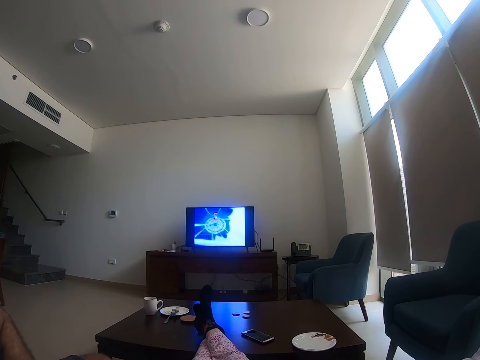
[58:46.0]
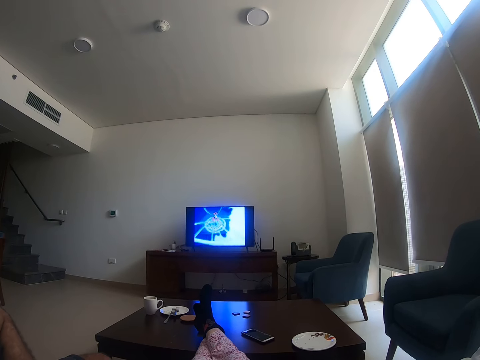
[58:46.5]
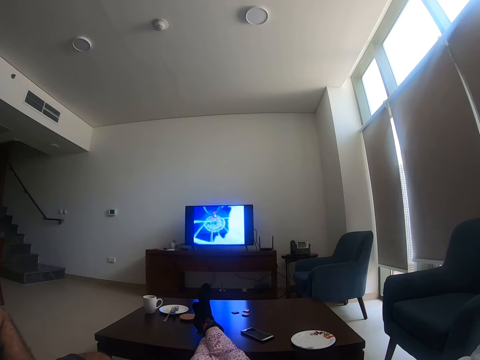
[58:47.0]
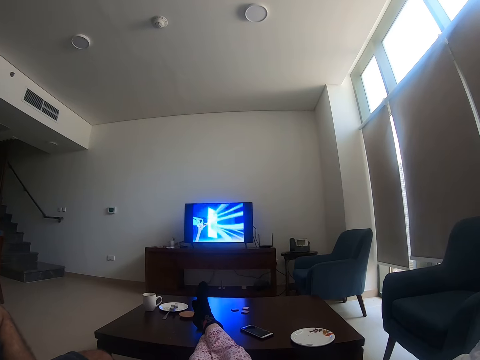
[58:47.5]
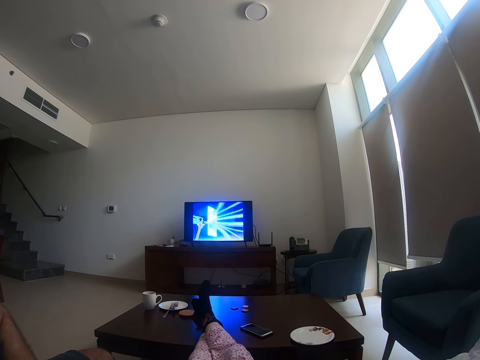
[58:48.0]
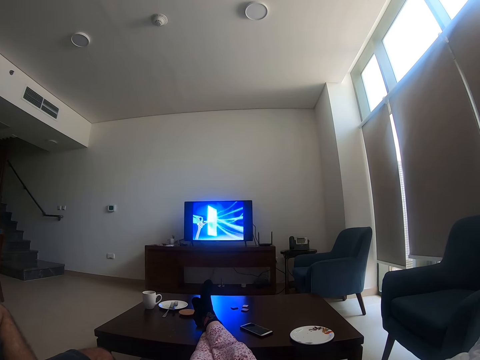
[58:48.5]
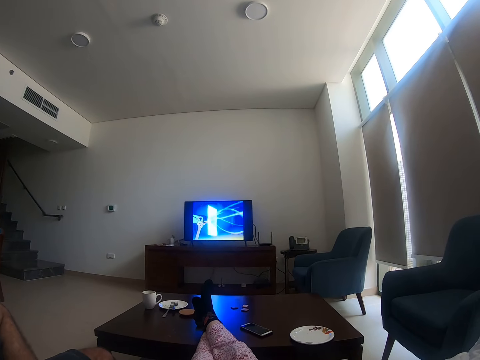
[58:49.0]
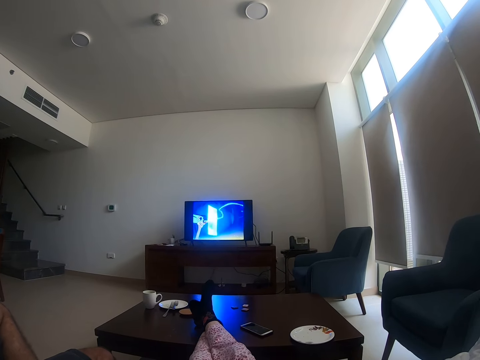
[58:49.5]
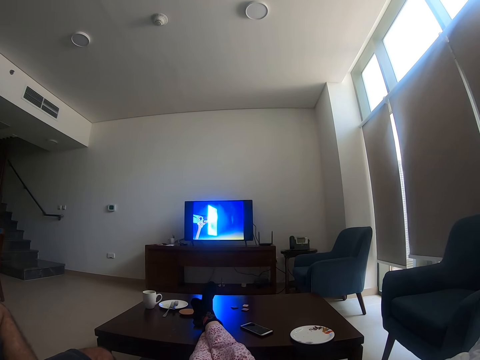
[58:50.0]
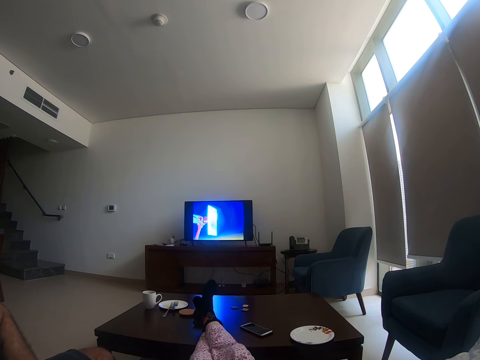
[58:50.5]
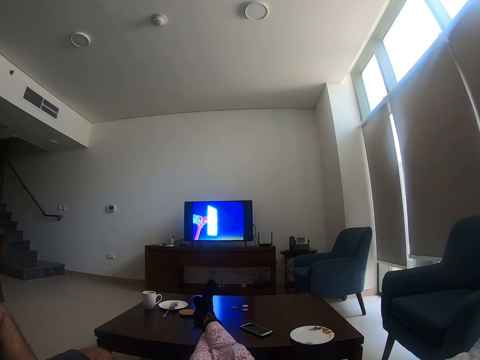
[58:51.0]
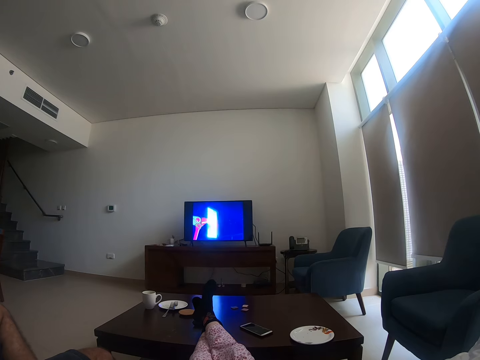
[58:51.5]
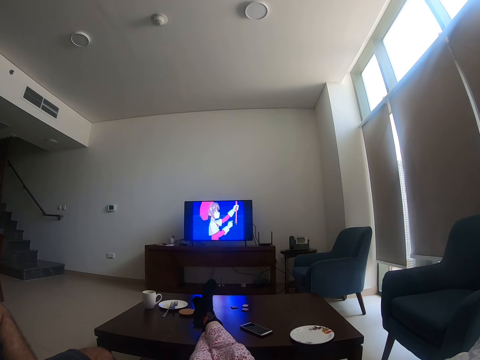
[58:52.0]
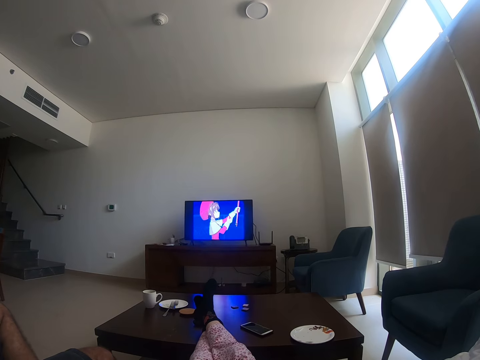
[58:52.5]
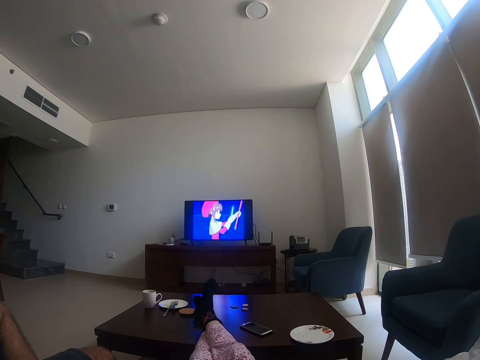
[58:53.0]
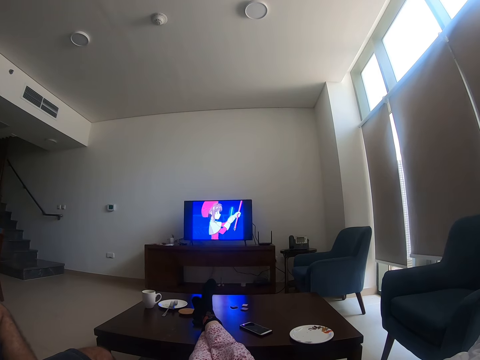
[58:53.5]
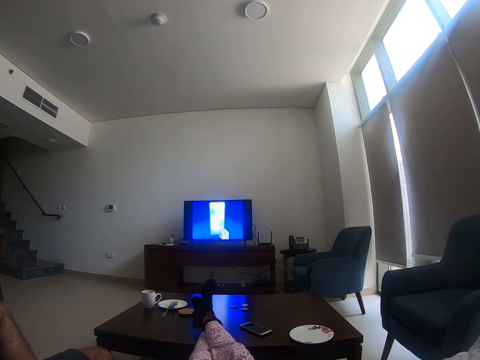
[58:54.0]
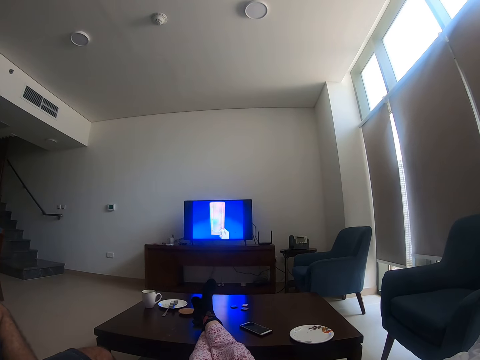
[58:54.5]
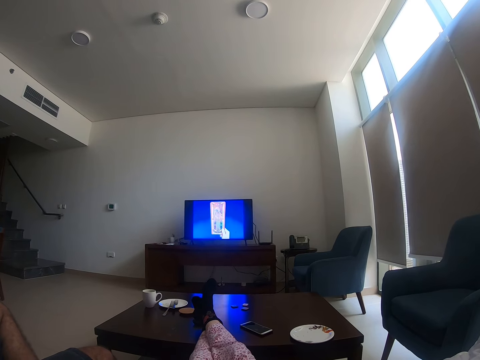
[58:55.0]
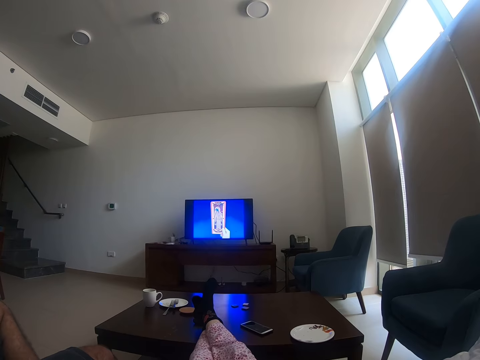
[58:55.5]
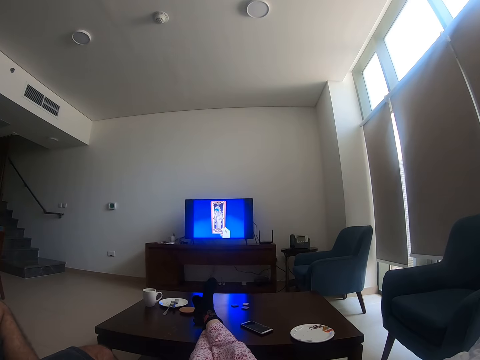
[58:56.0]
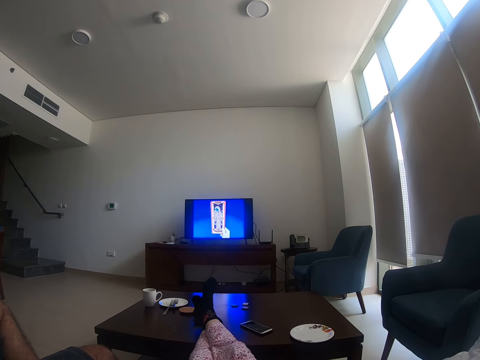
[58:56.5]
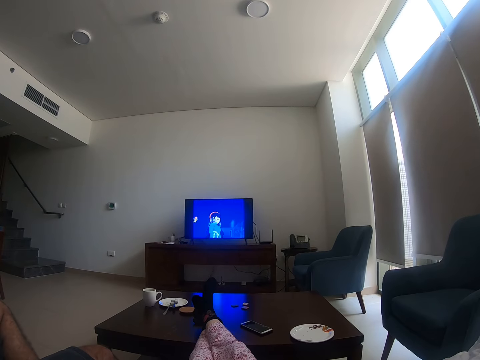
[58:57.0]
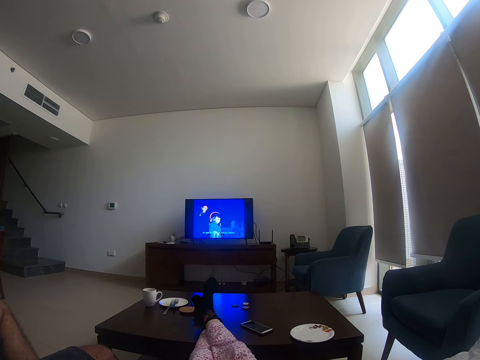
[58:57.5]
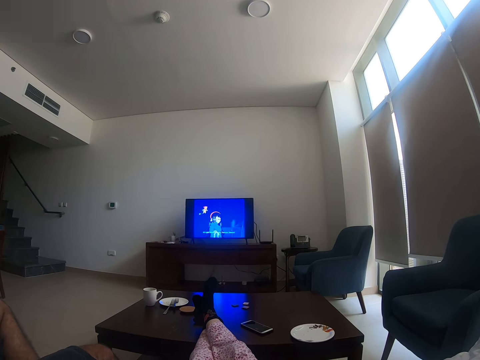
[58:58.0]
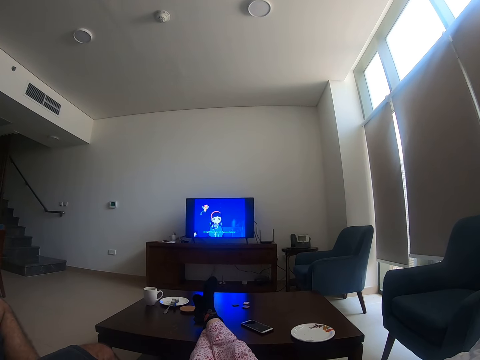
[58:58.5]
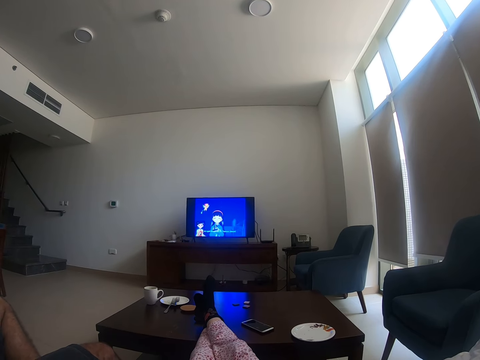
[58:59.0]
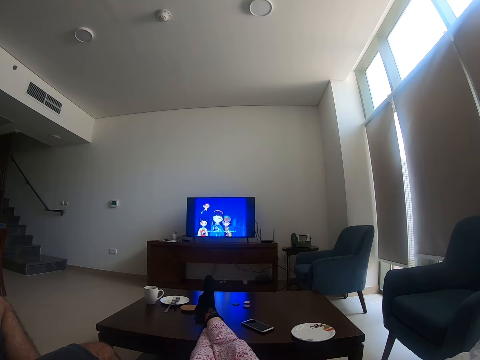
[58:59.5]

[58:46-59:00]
The camera wearer moves her feet.

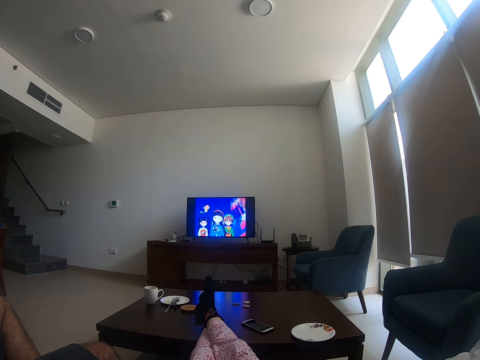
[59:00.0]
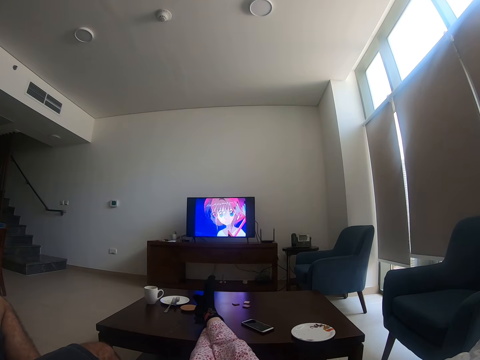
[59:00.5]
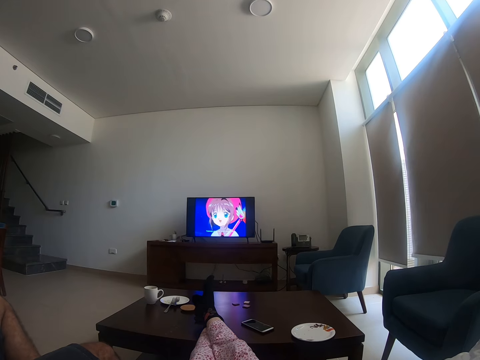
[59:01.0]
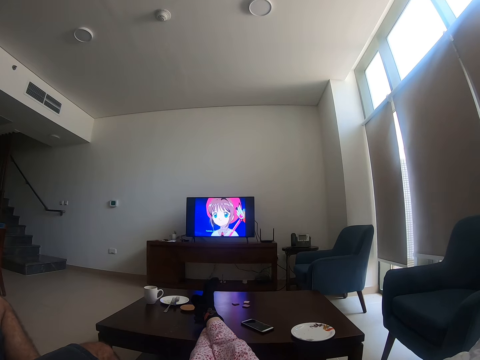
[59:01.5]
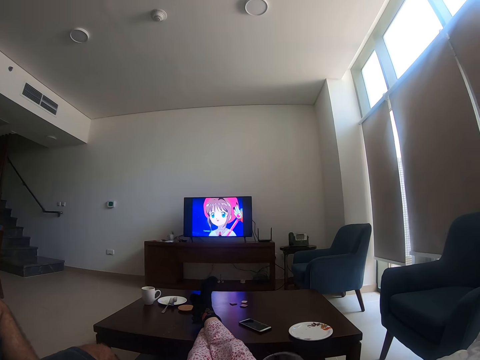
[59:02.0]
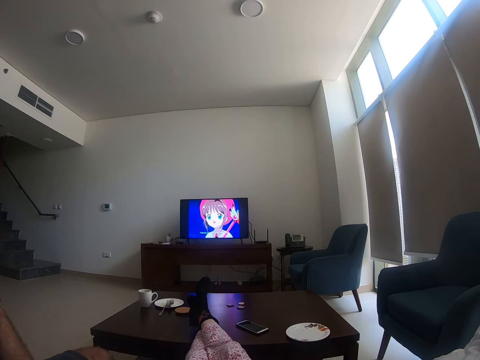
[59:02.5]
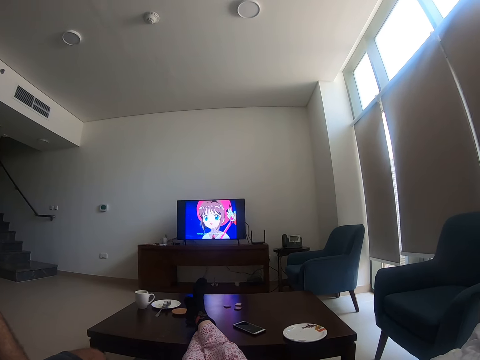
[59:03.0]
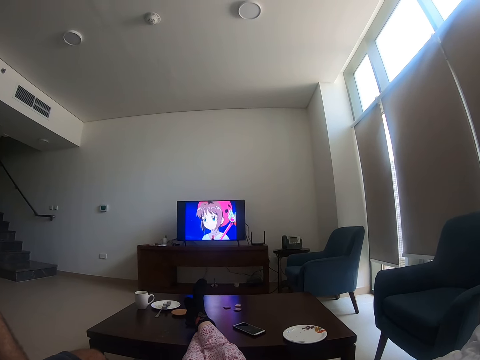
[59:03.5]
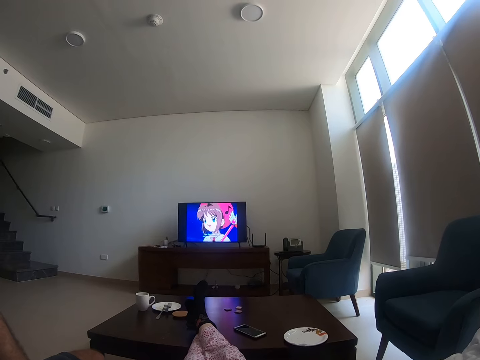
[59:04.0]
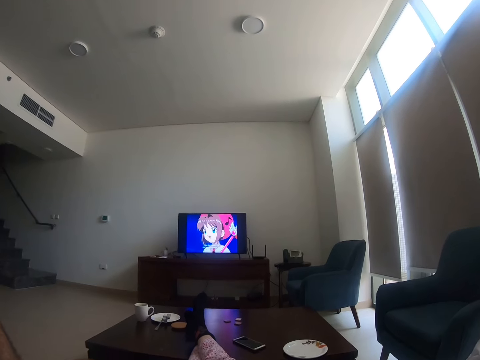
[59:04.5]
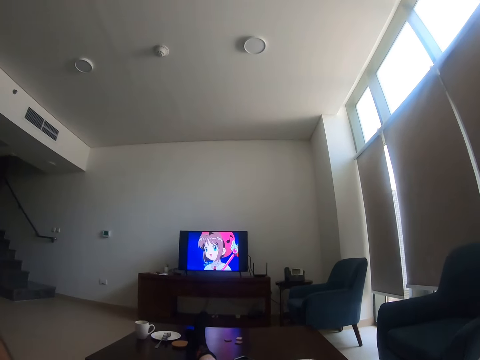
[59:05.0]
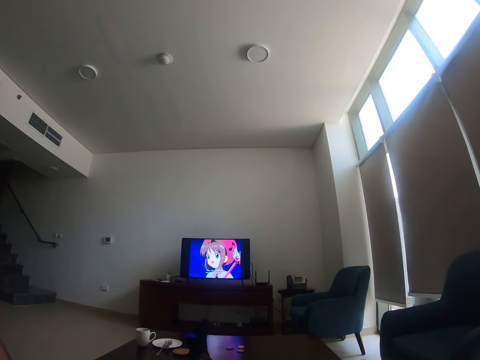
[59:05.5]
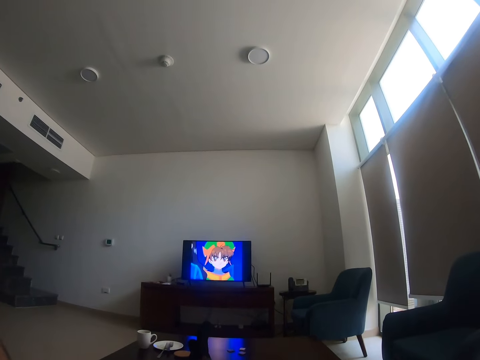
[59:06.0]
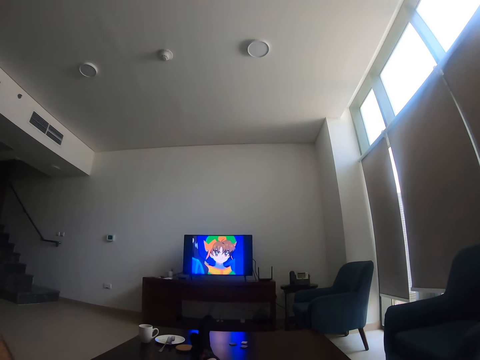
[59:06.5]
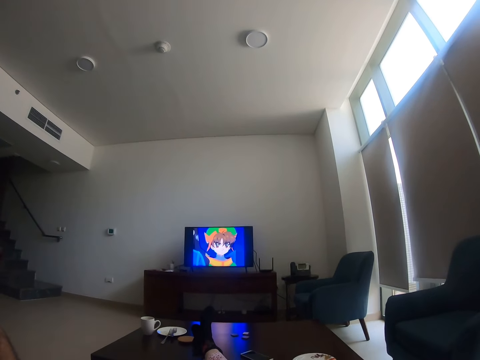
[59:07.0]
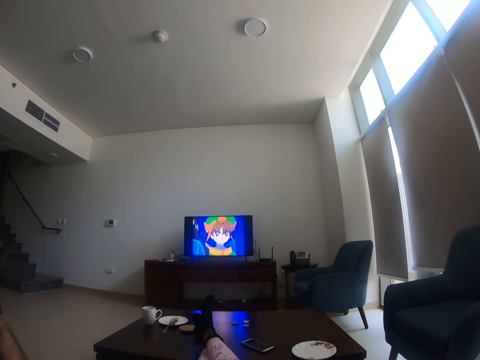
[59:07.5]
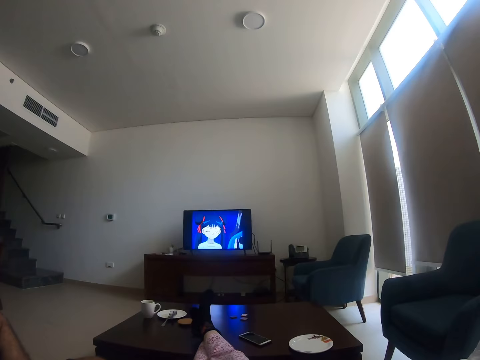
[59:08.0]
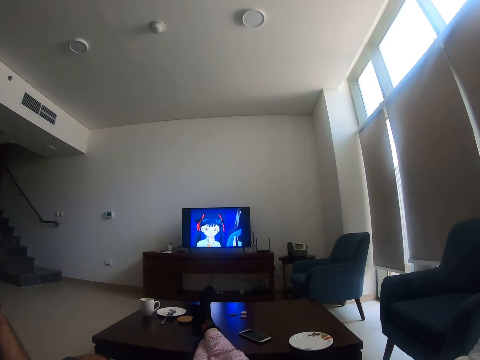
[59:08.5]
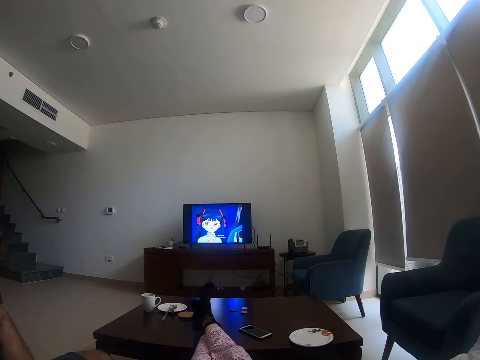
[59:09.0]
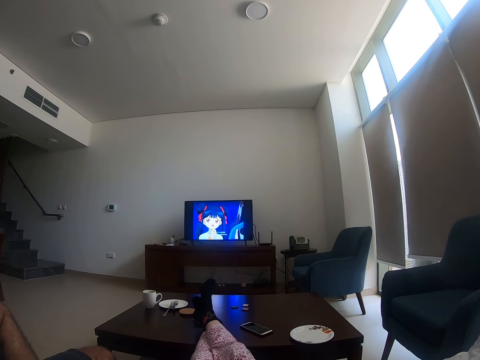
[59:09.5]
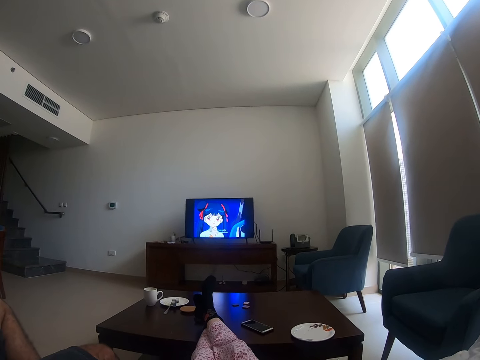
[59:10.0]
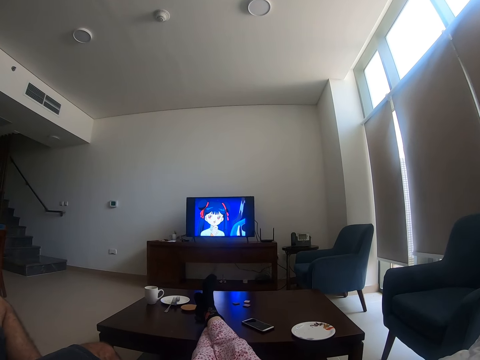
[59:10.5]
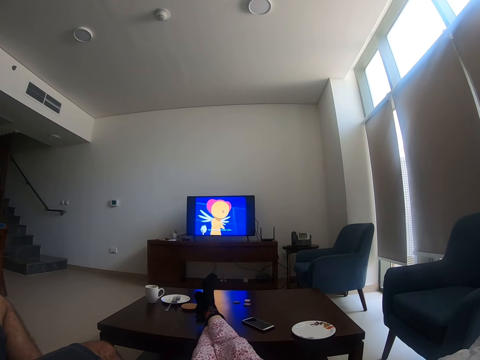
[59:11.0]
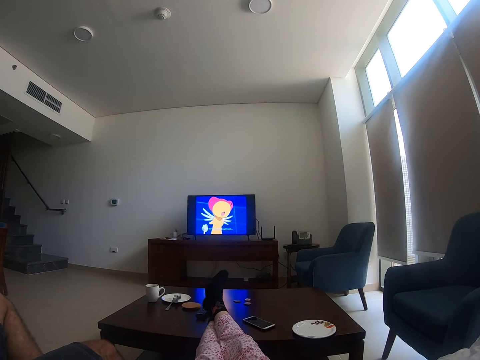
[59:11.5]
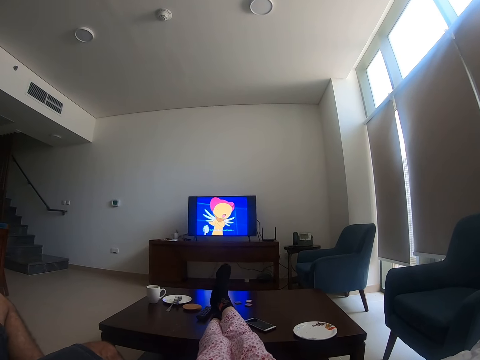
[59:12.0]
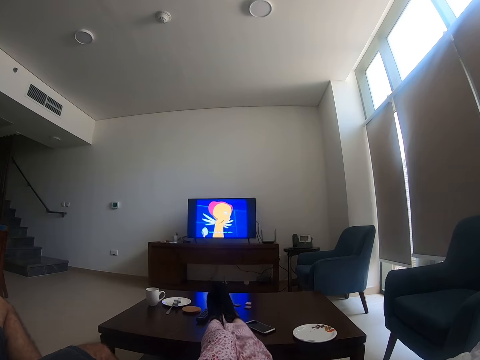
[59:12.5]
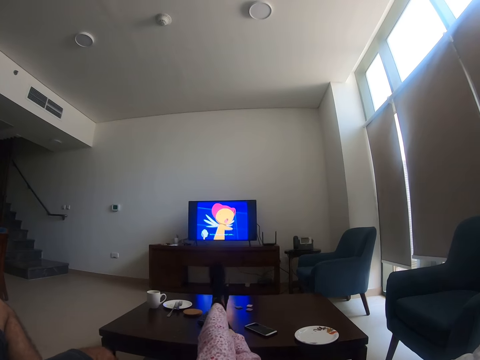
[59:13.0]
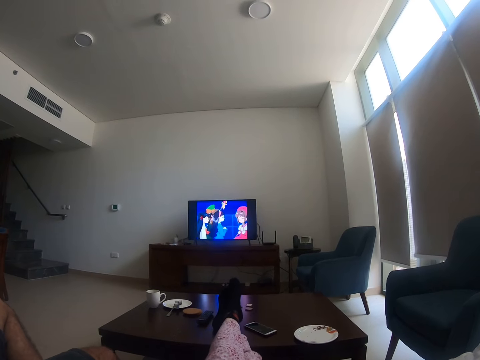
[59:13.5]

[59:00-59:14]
The camera wearer moves something. She crosses her leg.
